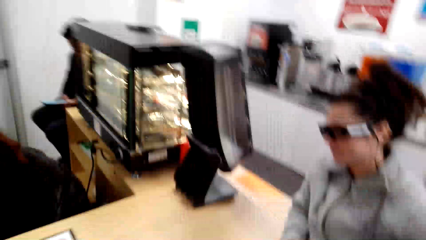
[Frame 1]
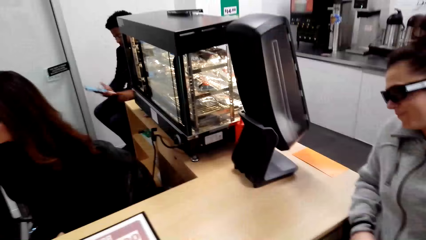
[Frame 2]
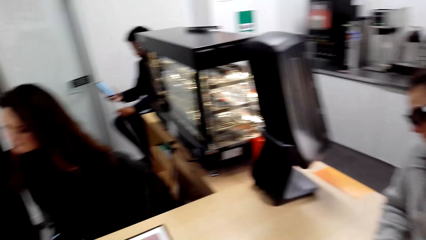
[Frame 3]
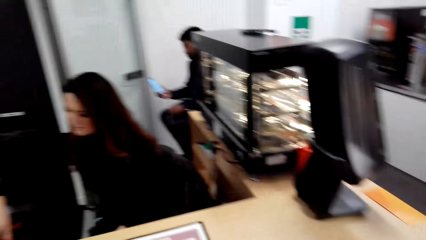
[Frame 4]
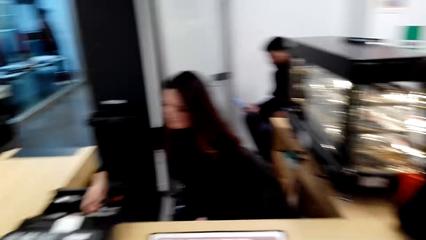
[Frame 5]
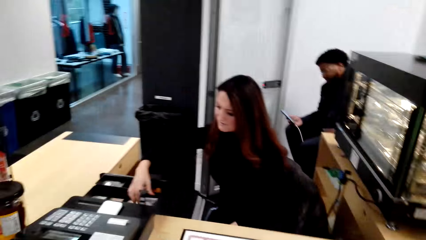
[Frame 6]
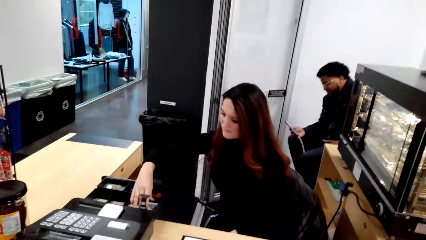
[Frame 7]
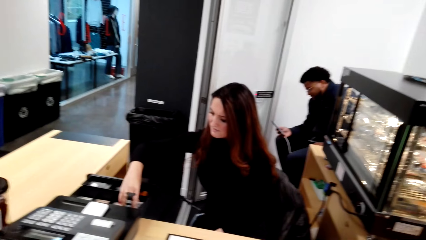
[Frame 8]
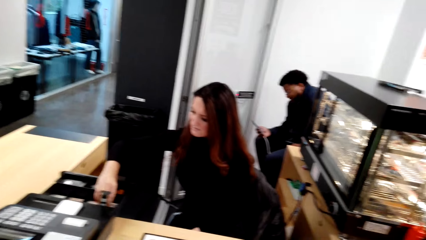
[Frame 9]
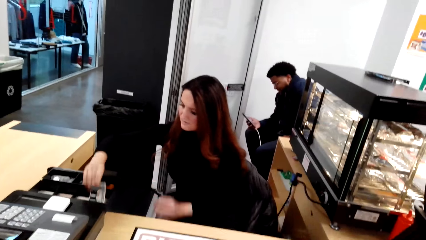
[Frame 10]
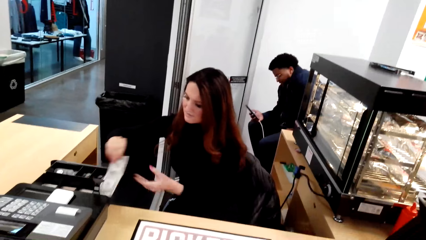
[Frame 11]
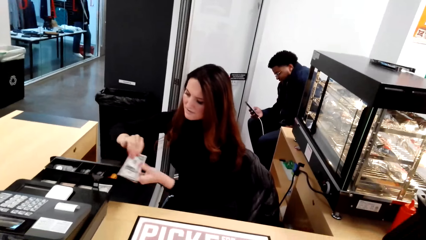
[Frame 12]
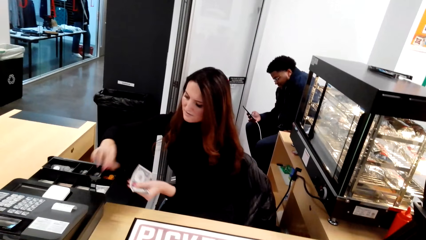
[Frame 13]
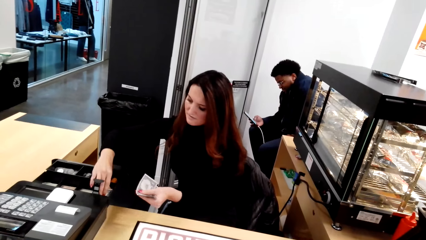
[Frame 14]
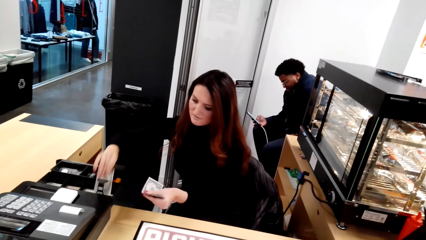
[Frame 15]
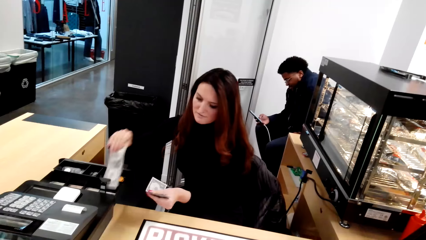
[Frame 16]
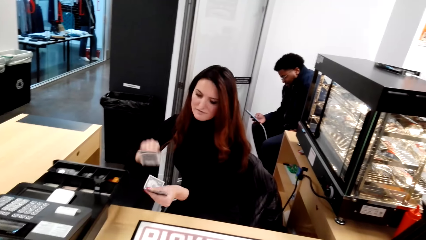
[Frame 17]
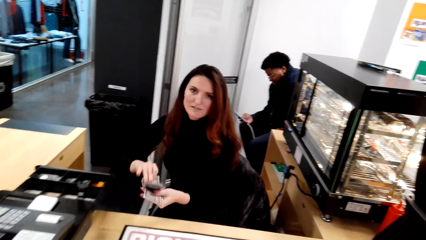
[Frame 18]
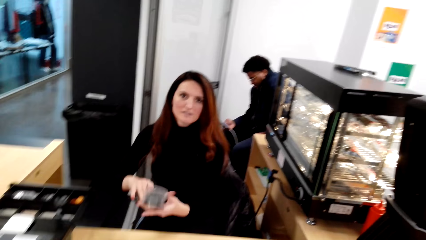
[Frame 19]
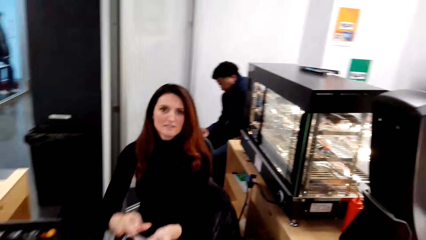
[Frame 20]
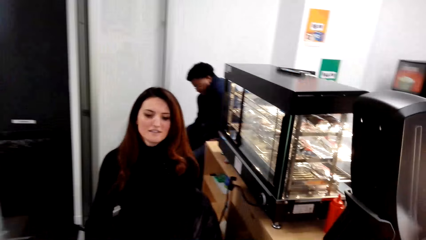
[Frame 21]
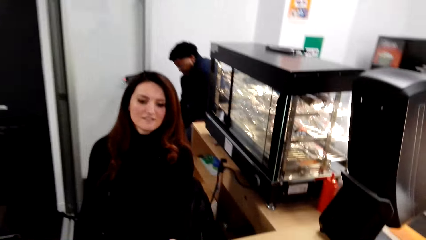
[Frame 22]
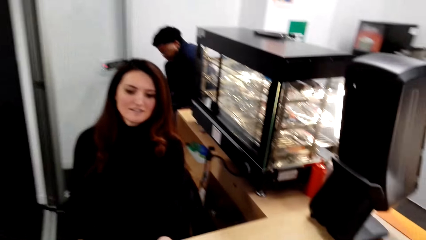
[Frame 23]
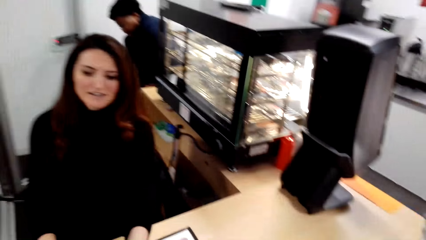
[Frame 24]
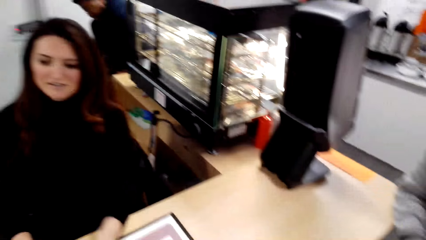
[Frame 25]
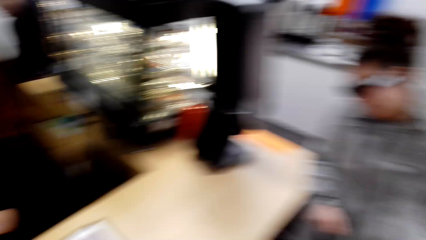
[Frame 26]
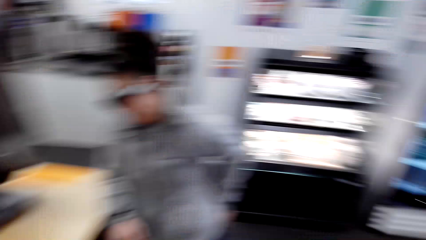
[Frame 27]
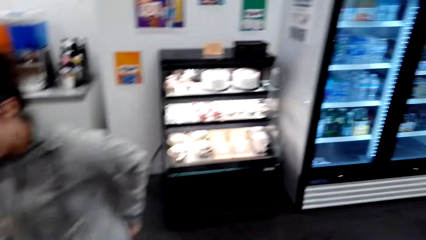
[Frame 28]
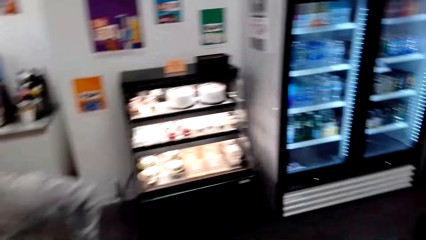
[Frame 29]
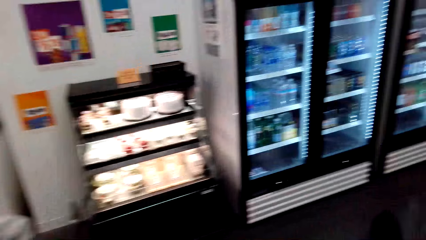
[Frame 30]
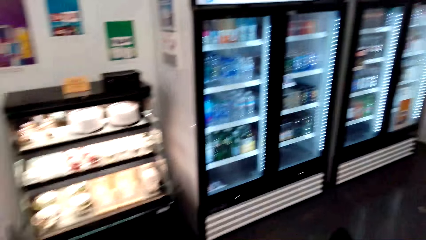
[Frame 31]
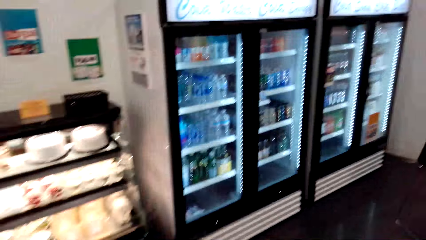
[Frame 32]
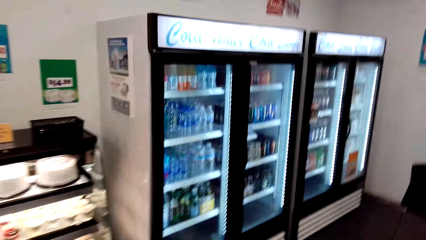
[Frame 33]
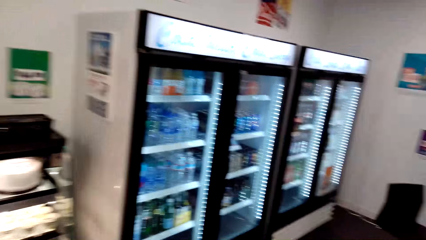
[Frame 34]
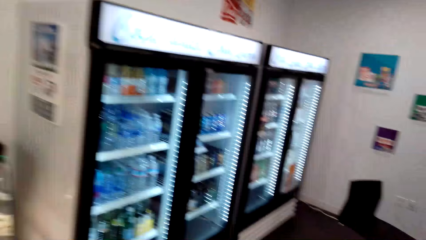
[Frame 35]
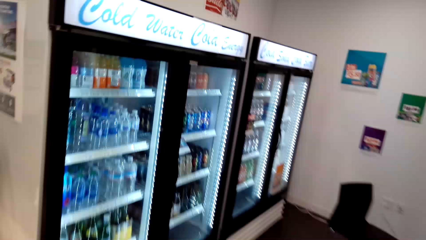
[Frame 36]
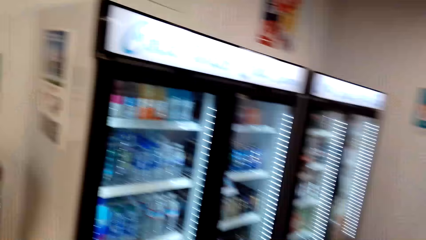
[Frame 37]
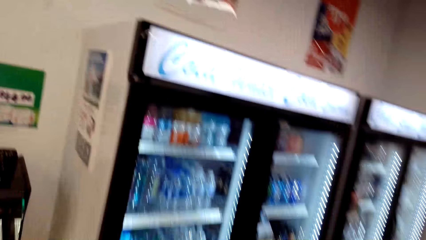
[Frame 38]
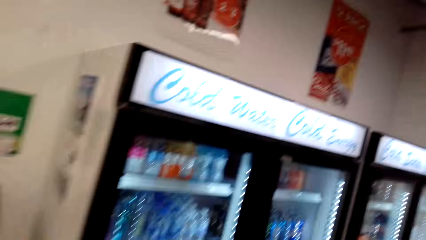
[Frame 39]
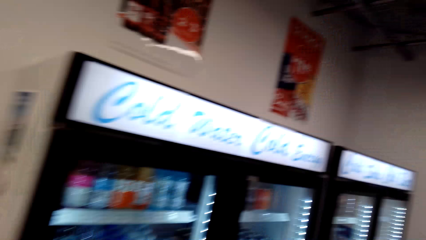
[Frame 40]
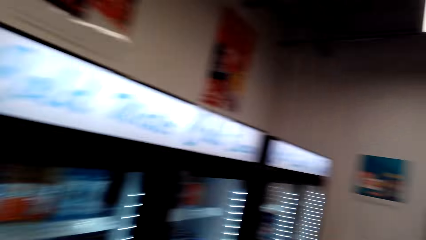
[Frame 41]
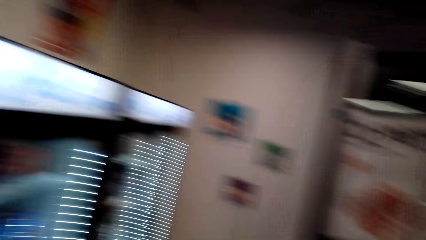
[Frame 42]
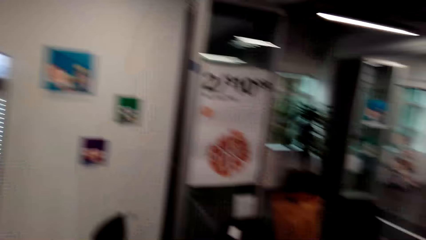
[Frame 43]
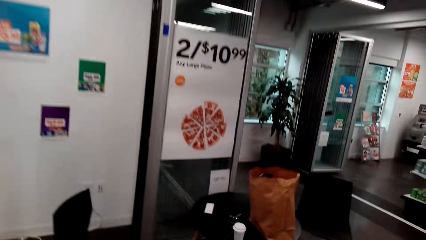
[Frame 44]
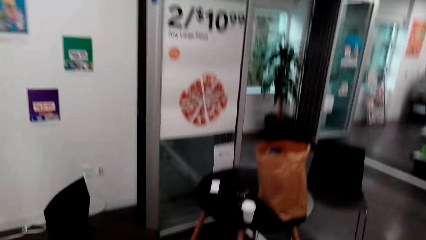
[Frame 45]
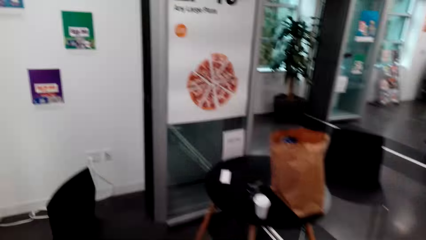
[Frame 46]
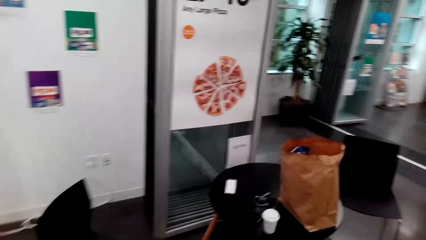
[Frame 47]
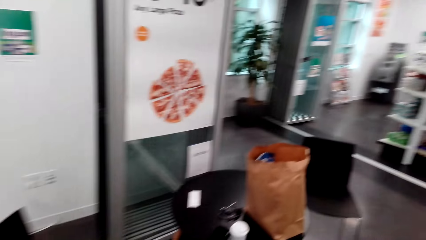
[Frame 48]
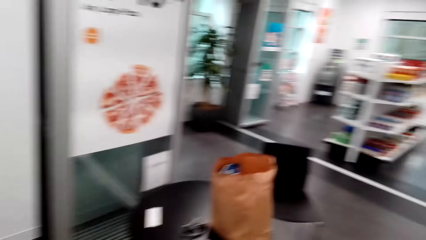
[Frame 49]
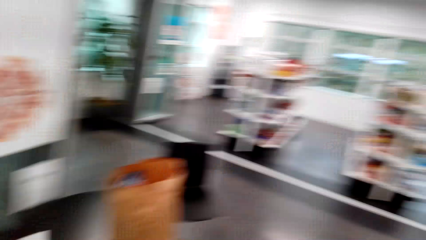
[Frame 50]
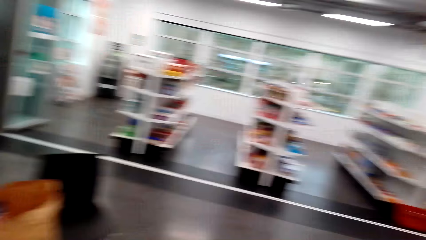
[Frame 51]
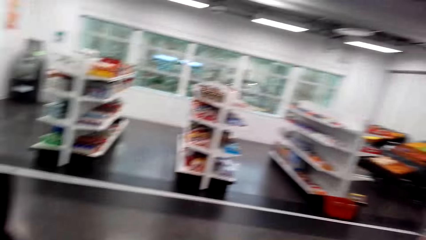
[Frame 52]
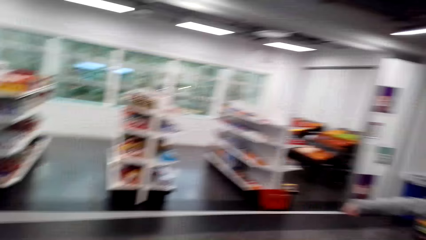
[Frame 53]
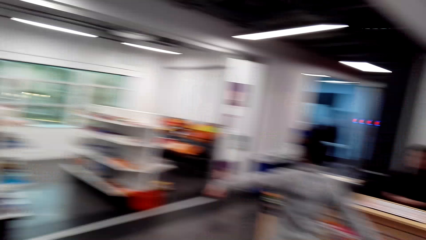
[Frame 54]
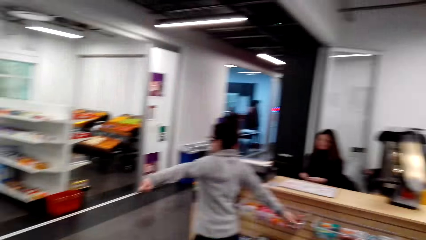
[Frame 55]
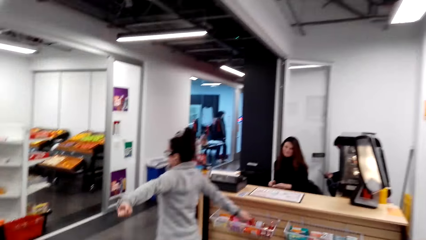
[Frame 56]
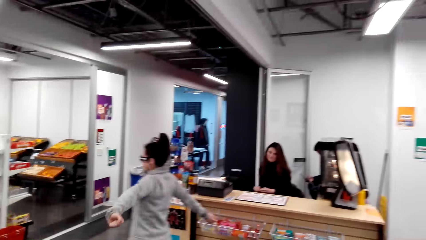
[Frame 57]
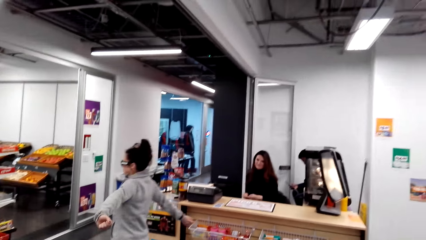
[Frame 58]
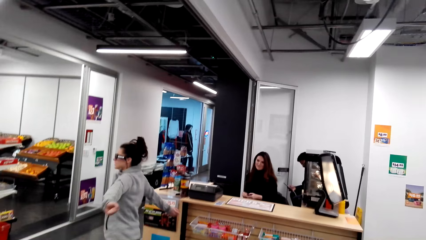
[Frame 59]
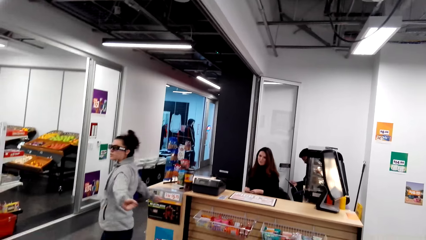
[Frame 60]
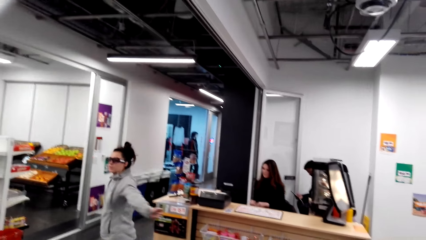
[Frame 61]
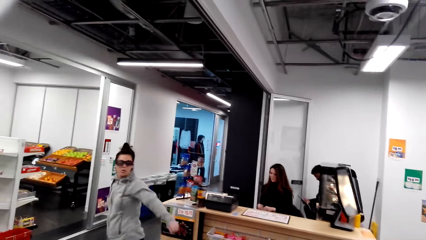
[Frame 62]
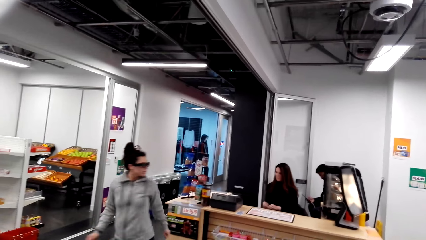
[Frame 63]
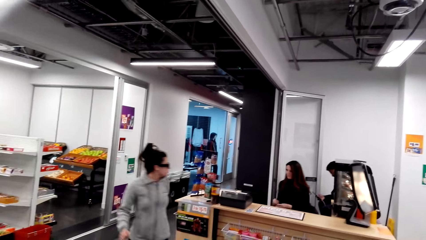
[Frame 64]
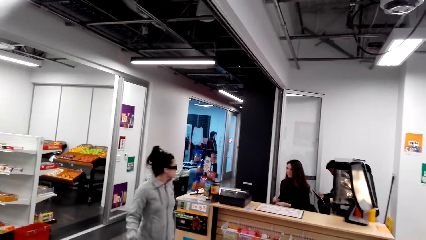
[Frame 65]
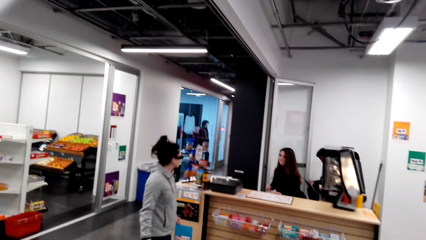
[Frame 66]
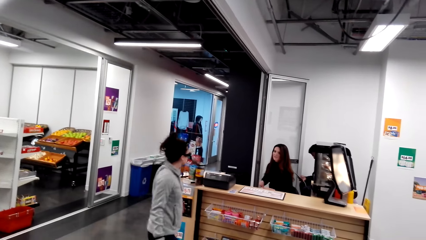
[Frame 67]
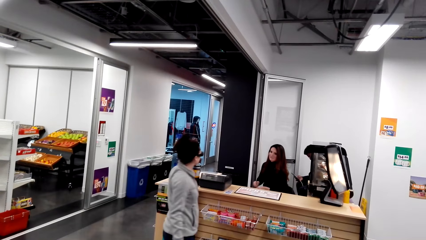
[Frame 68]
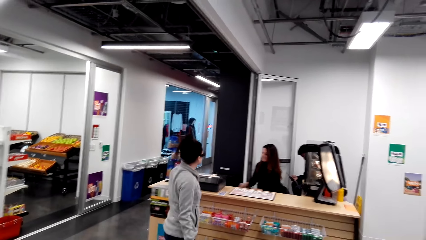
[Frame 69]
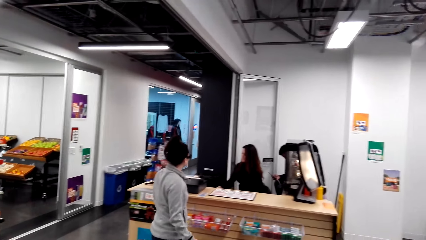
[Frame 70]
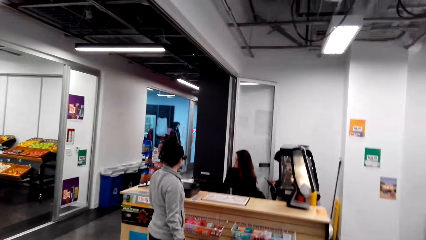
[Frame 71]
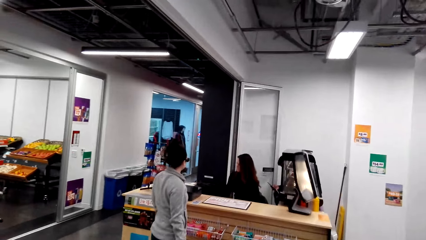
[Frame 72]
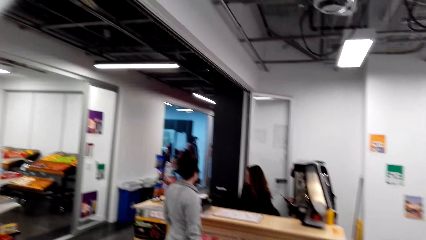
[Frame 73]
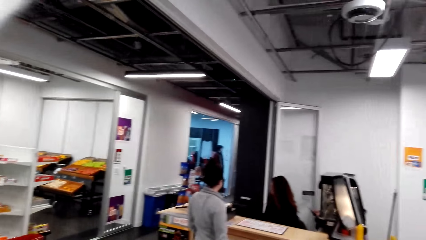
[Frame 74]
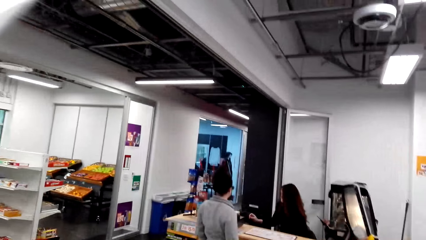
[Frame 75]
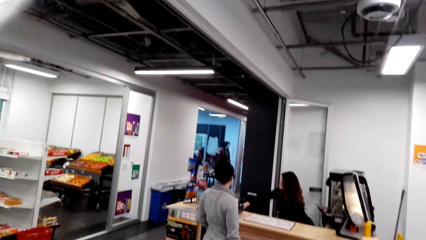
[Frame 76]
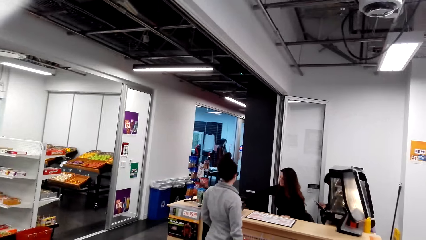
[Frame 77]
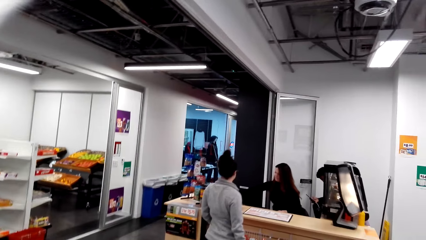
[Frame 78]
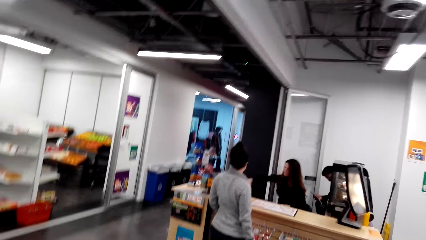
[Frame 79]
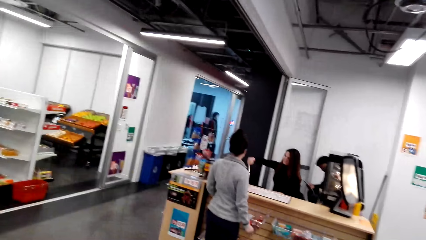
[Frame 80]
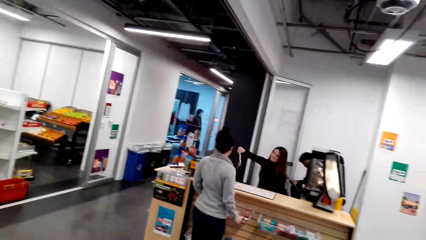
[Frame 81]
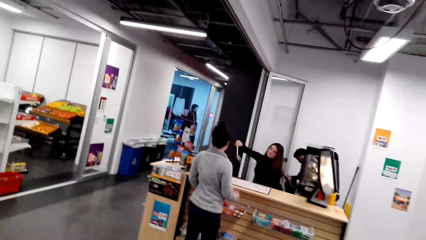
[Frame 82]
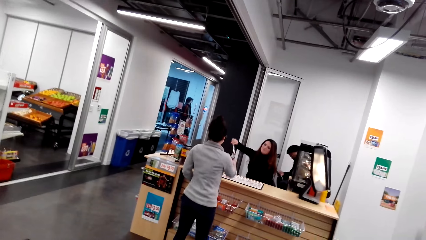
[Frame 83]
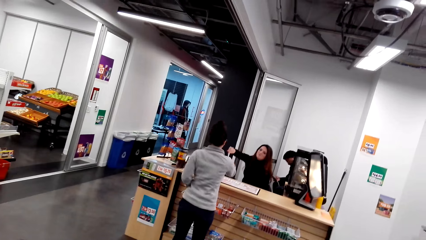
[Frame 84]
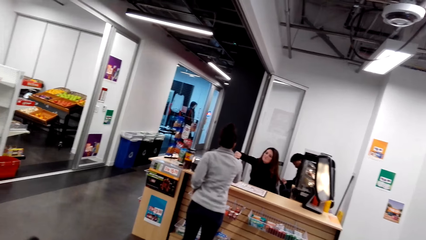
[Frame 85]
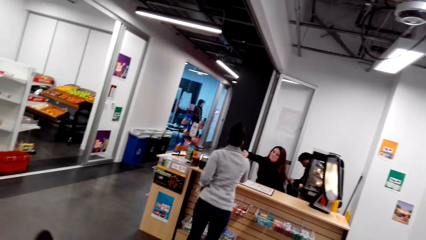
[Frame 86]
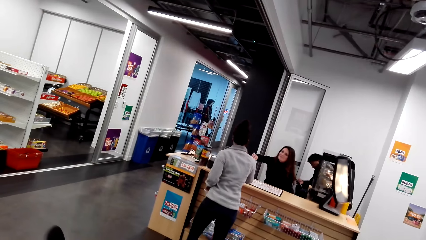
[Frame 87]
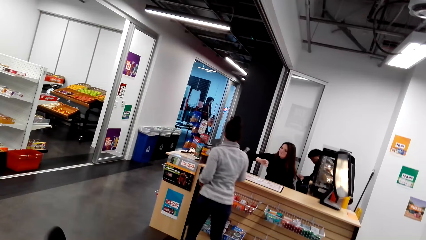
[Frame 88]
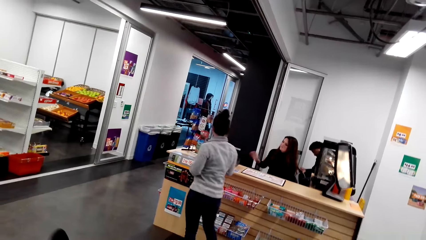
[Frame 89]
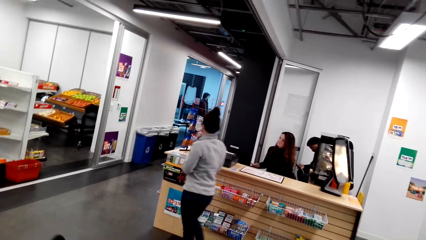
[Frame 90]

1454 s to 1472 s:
A woman looks around. Another woman picks notes in the cash register machine. The other woman gives the camera wearer the notes. The camera wearer picks the notes. The first woman stands close to the camera wearer. The camera wearer walks on the floor. The first woman walks on the floor. The other woman sits at the counter. The first woman stretches her hands. The camera wearer looks around. The first woman dialogues with the other woman. The other woman moves her hand, picks an object, and gives the object to the first woman. The first woman picks the object from the other woman.
